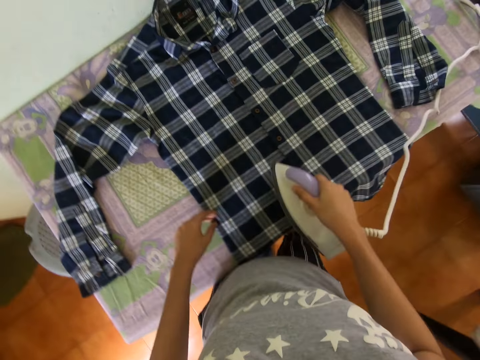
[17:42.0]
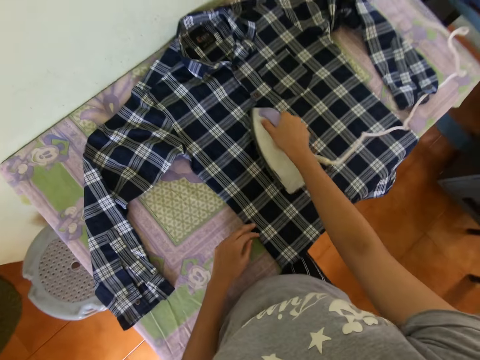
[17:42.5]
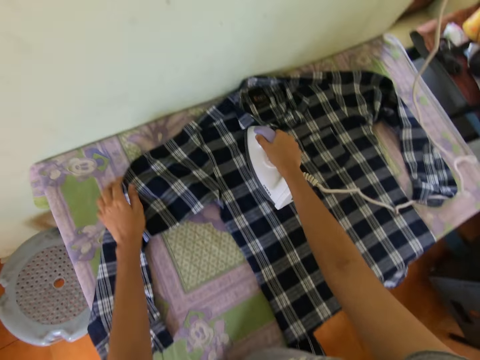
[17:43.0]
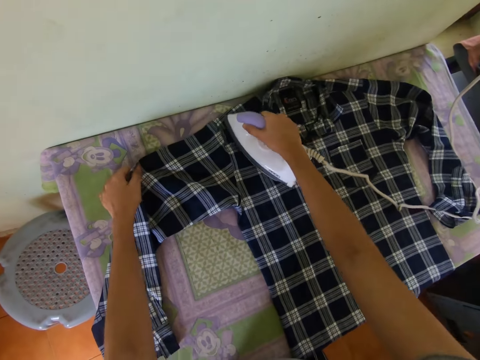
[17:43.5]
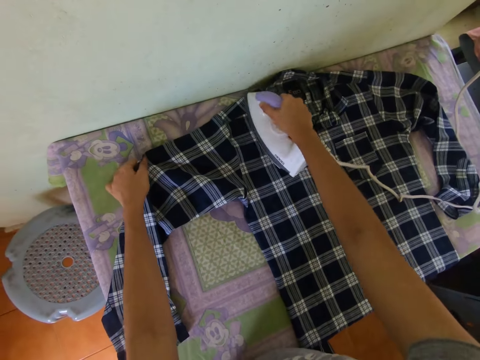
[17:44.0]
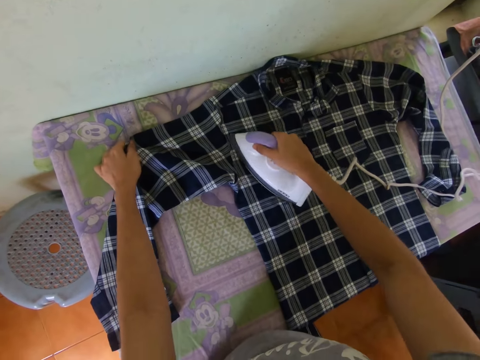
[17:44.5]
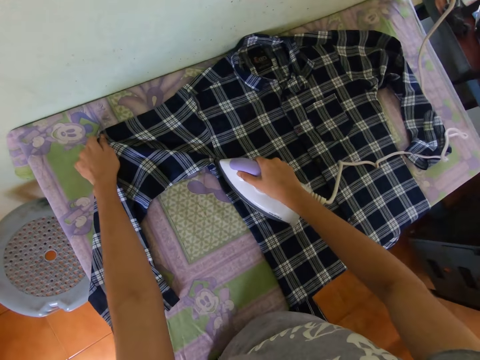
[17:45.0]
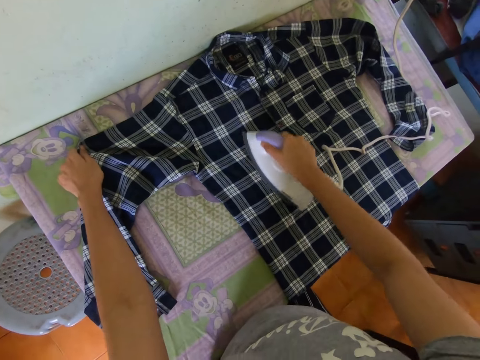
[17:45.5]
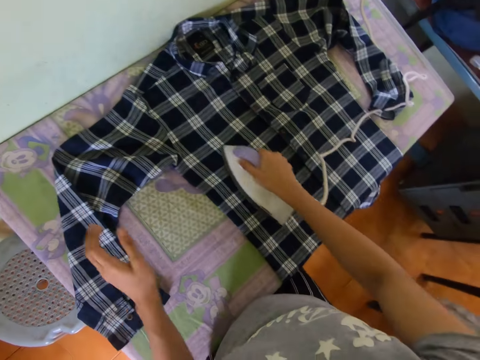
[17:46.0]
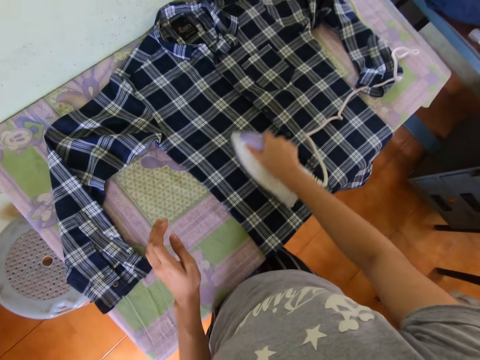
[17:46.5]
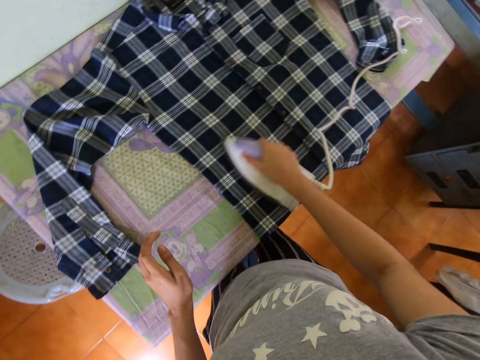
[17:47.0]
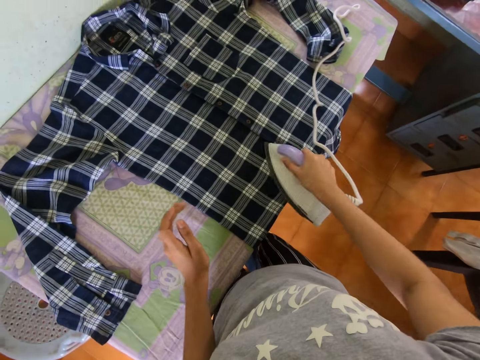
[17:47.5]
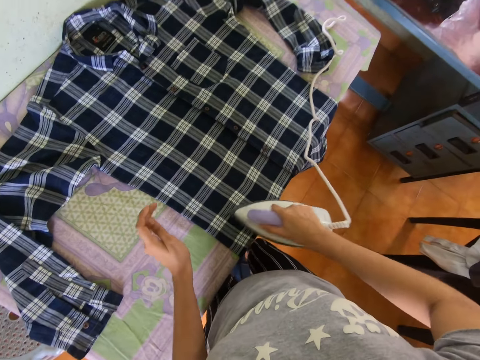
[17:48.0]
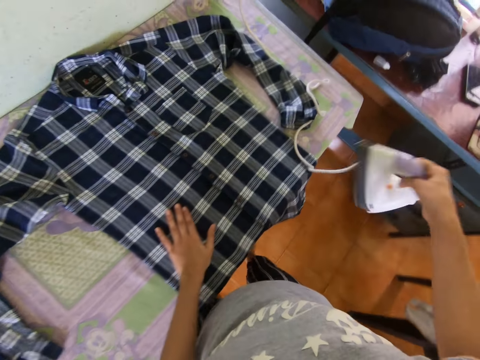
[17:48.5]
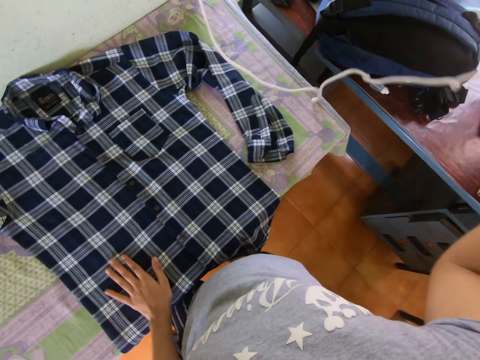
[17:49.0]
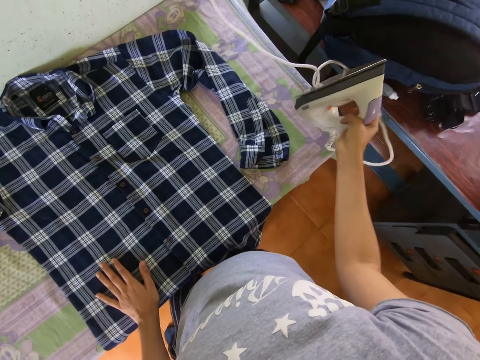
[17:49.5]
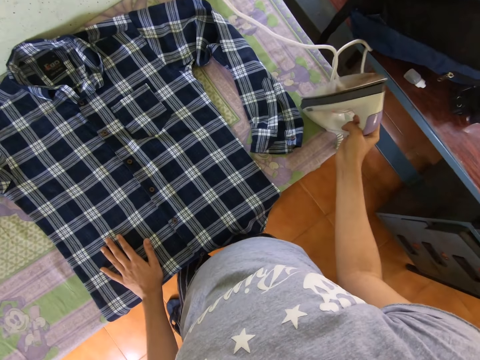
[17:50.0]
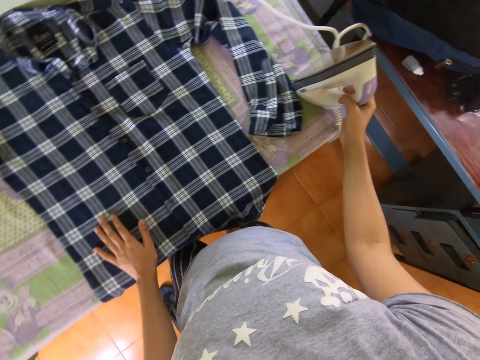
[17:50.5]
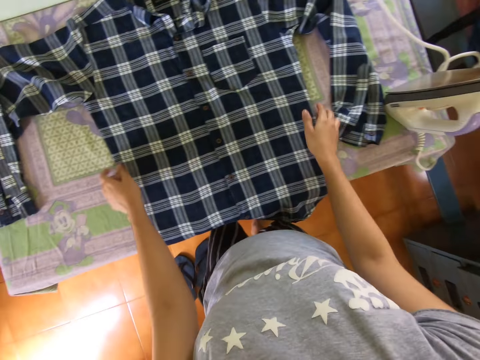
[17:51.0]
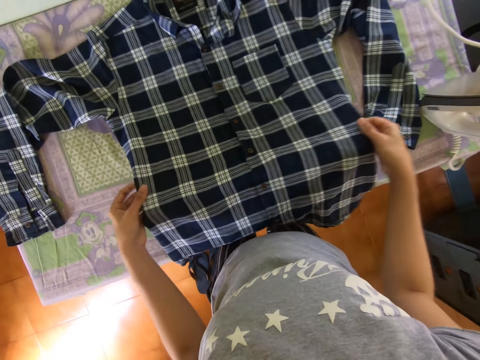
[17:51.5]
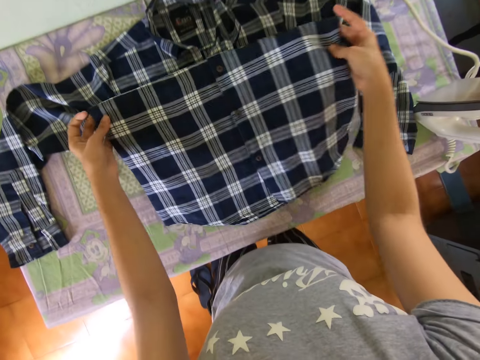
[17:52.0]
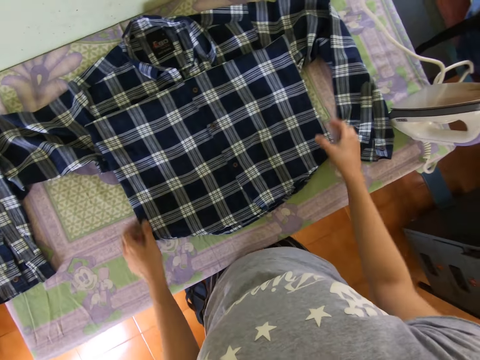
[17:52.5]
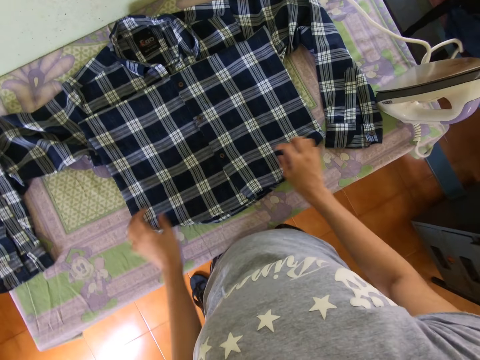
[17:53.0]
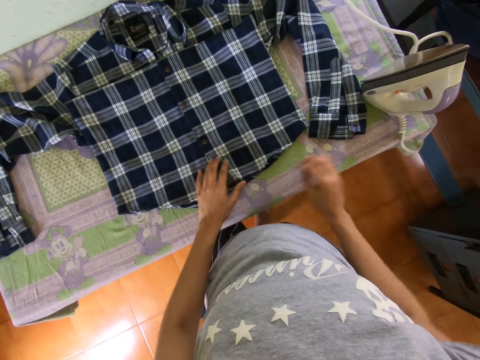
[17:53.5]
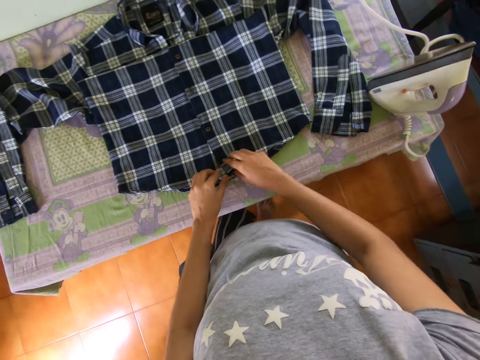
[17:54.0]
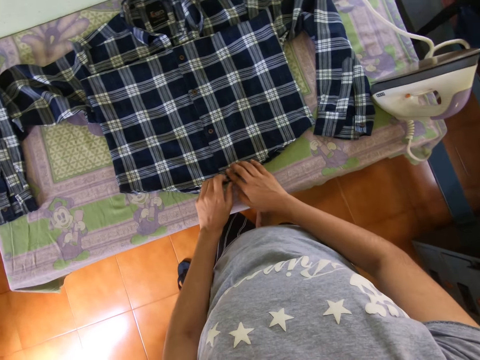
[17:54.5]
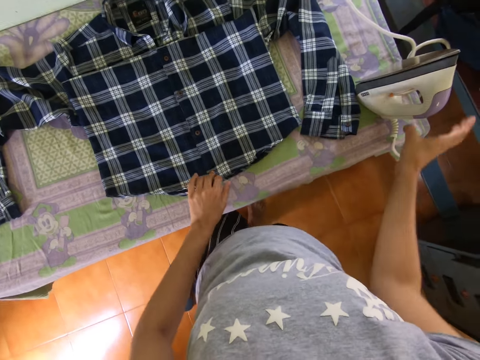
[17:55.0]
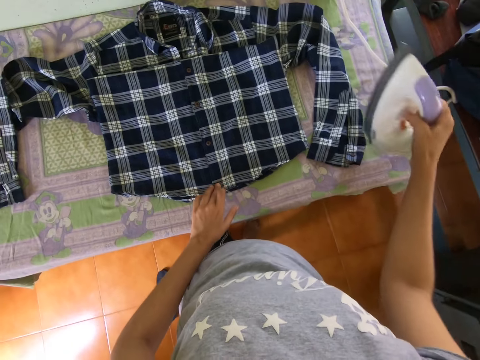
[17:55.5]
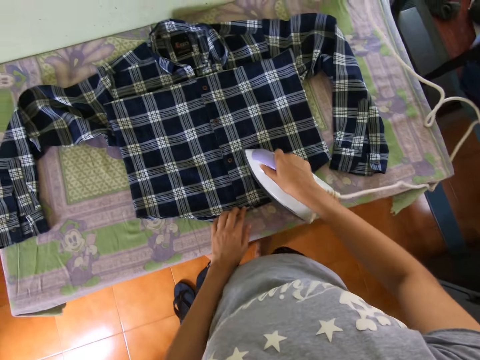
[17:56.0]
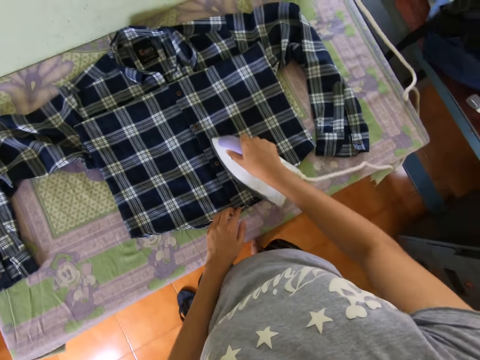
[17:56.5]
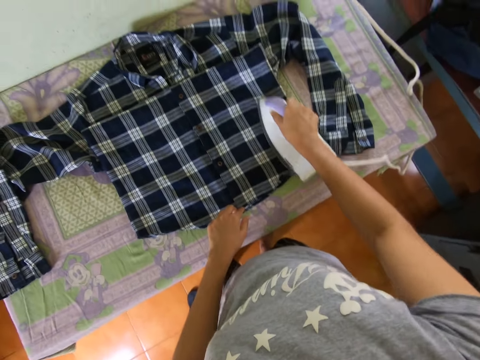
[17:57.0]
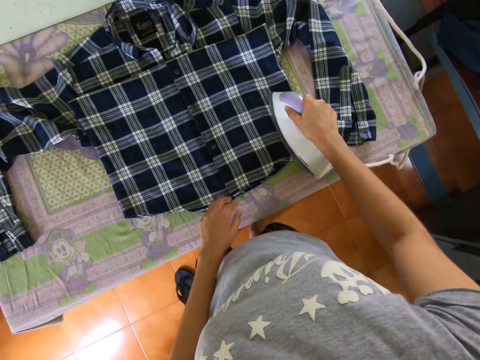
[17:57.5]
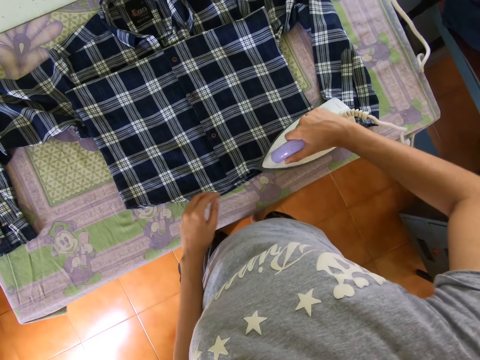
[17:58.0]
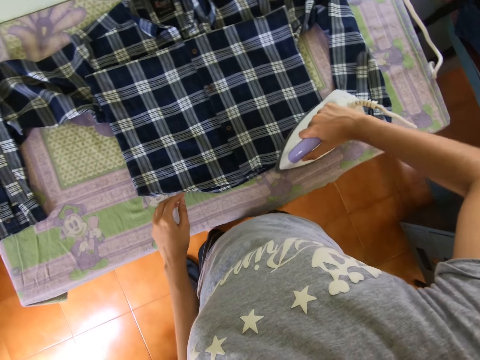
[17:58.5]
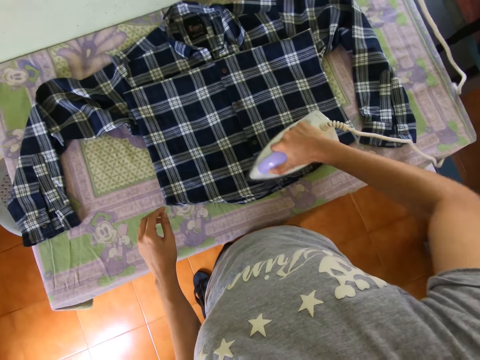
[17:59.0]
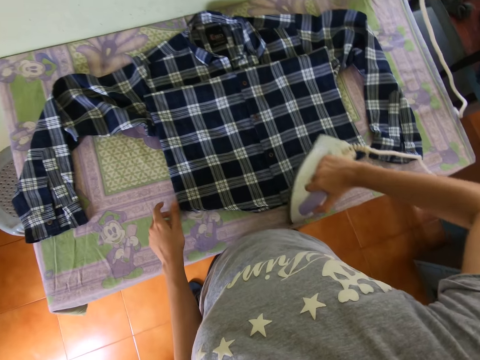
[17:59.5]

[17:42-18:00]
The camera wearer puts the iron box on the table. They fold the cloth with both hands. They set the shirt well. They take the iron box from the table. They iron the cloth with the iron box.

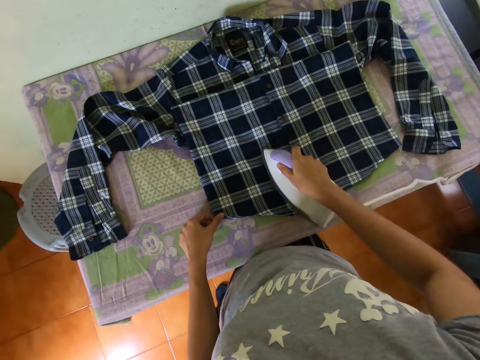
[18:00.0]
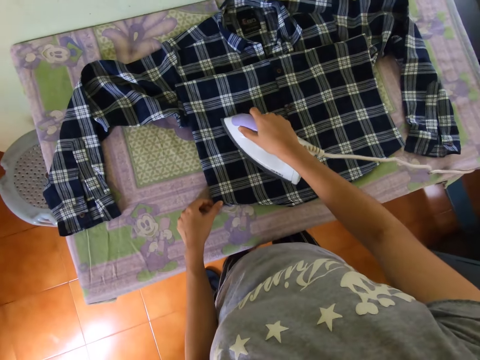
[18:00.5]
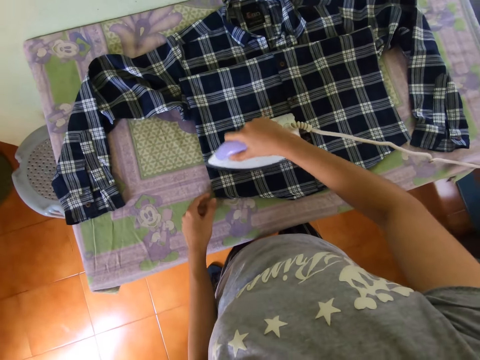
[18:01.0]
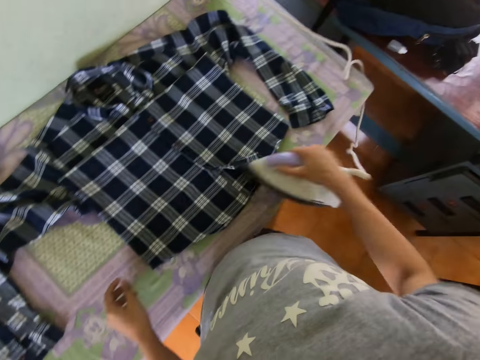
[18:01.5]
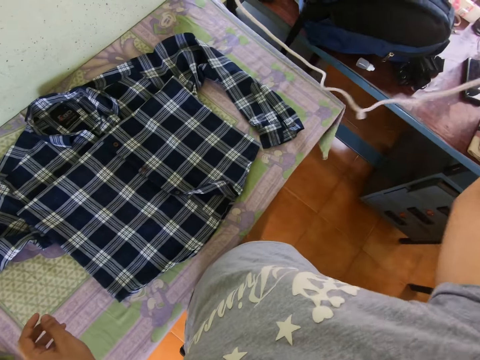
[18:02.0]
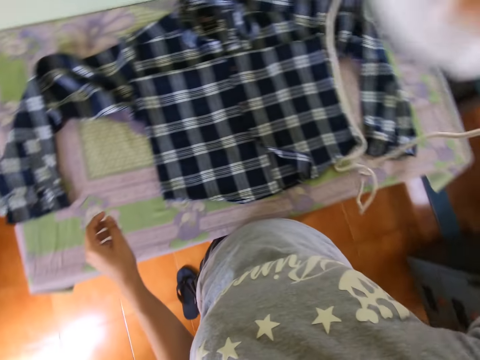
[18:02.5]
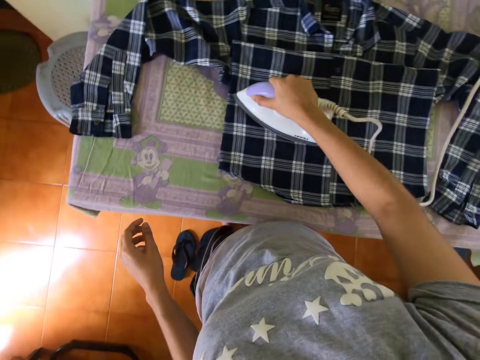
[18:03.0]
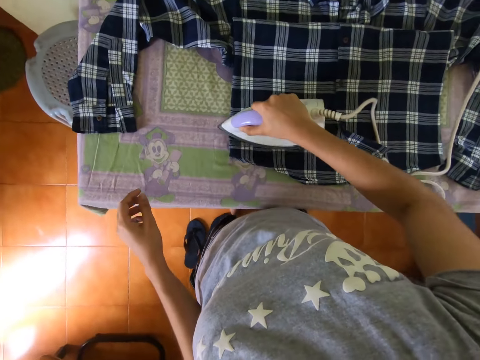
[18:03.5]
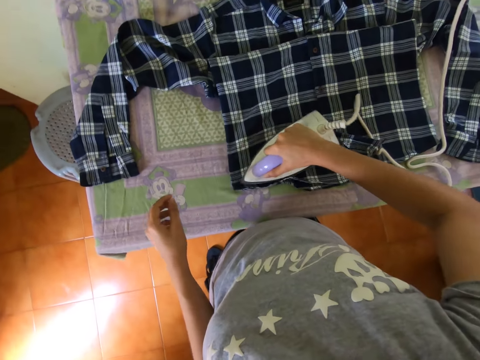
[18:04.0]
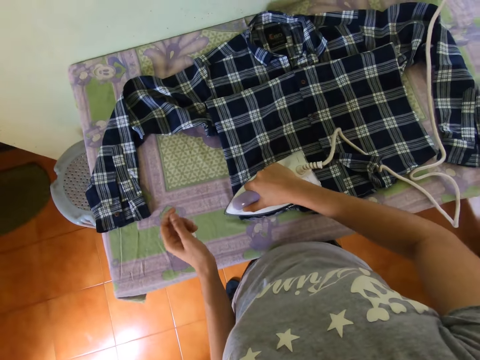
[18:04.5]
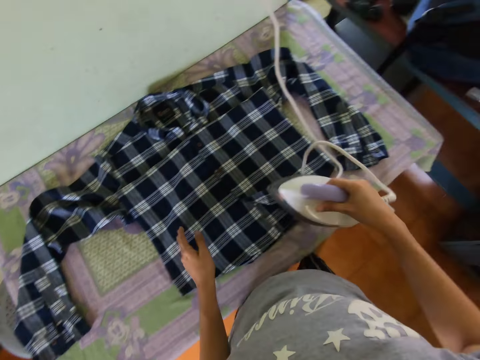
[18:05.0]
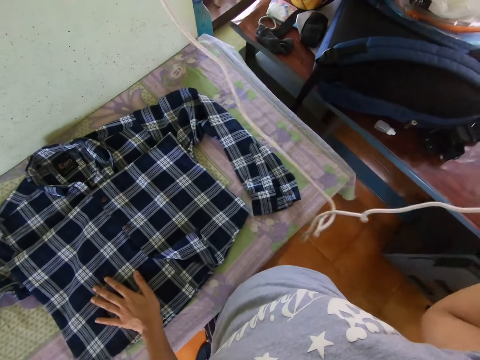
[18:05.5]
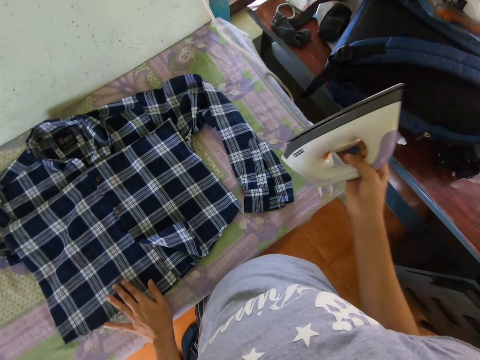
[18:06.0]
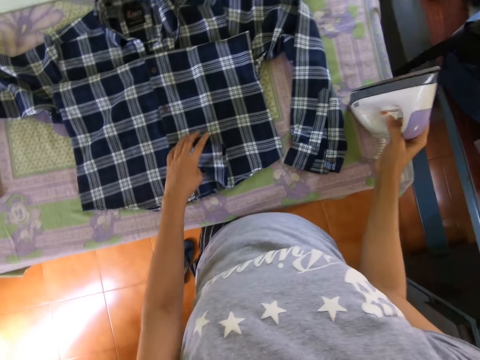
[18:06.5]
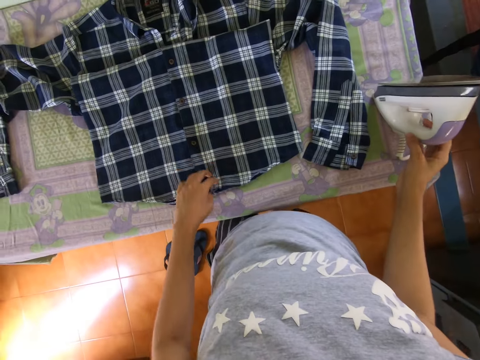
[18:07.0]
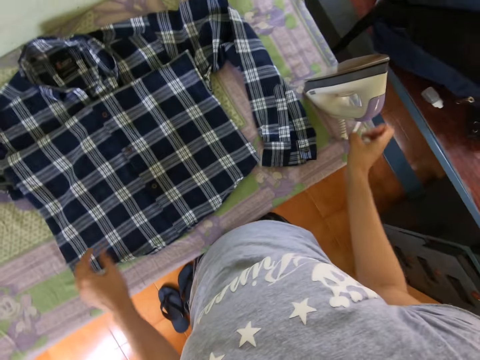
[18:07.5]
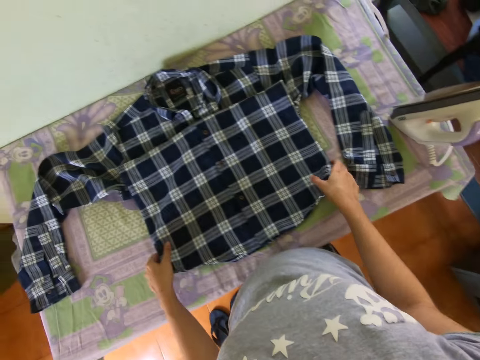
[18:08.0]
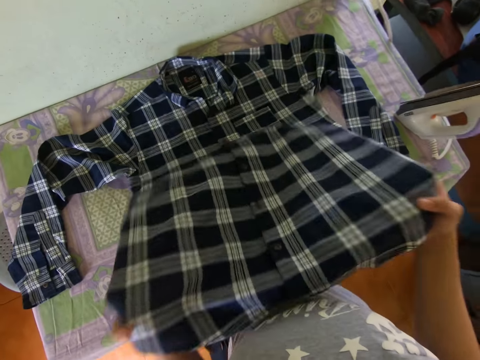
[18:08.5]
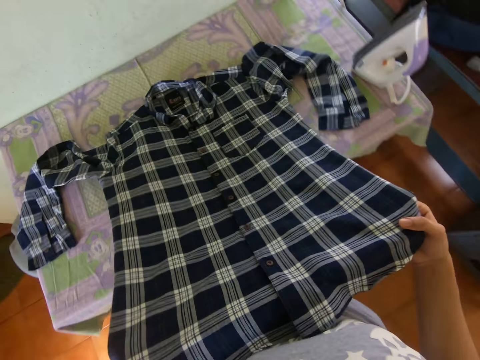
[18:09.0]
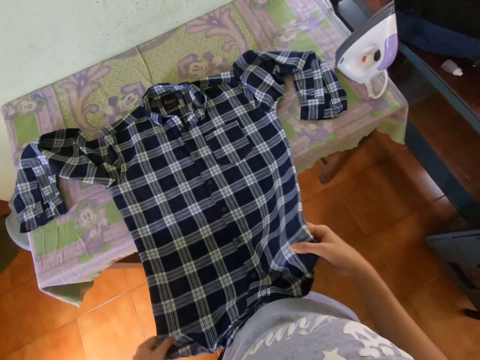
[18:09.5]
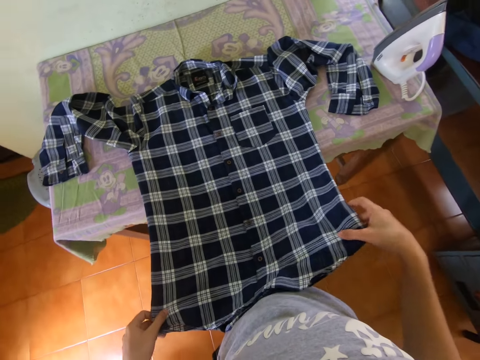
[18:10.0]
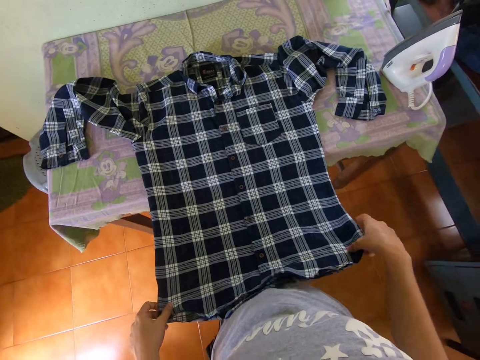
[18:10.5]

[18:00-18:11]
The camera wearer raises his hand up. He irons the shirt. He puts the iron box on the table. He sets the shirt well. He holds the shirt and moves the cloth on the table.
